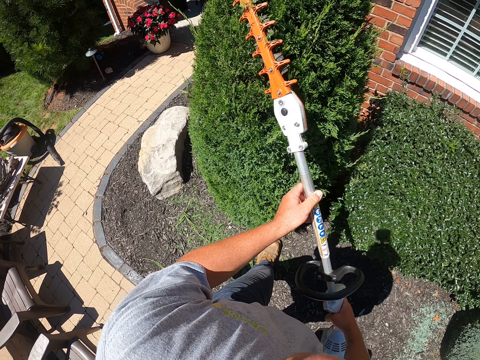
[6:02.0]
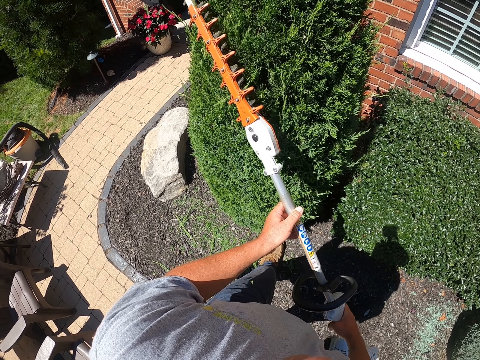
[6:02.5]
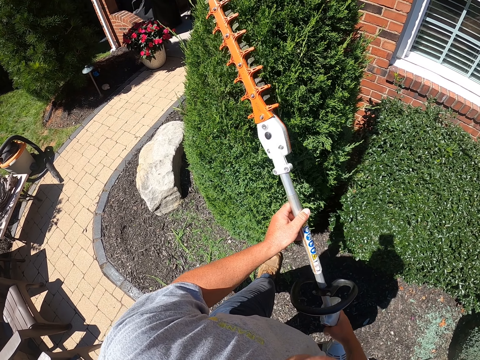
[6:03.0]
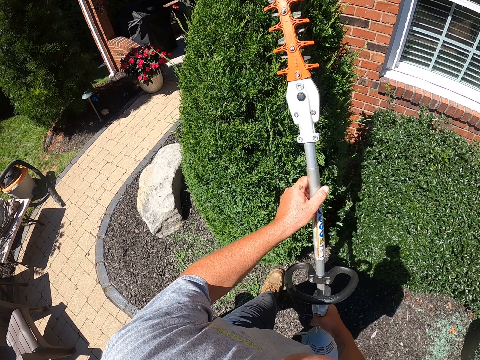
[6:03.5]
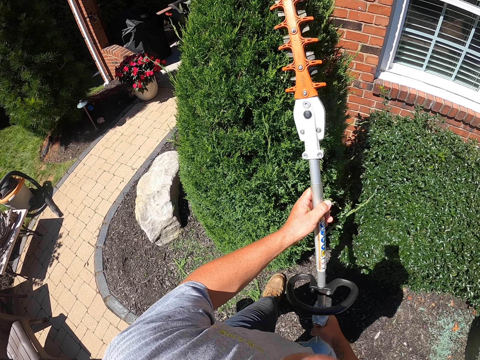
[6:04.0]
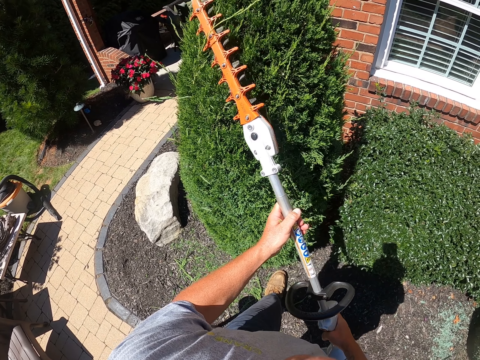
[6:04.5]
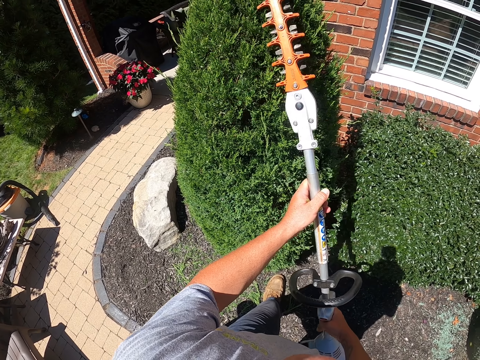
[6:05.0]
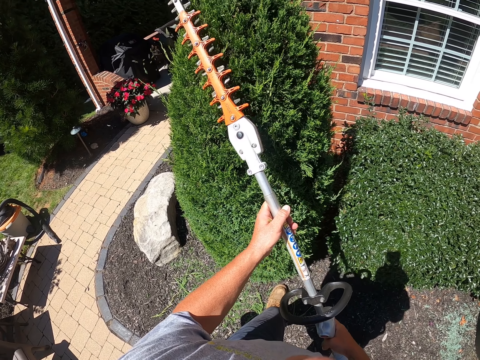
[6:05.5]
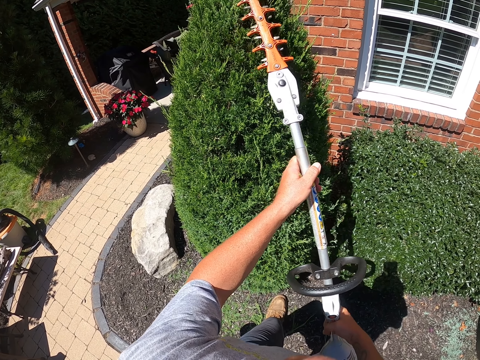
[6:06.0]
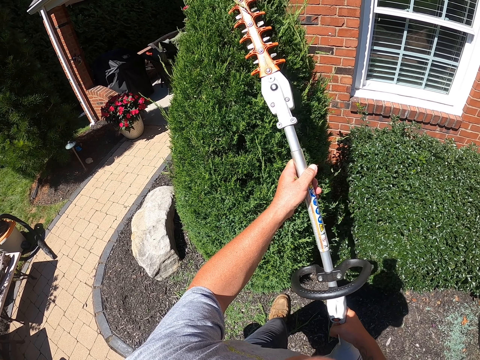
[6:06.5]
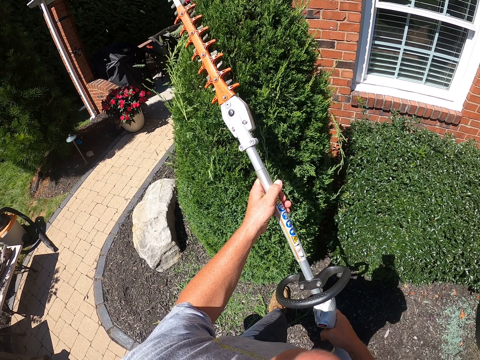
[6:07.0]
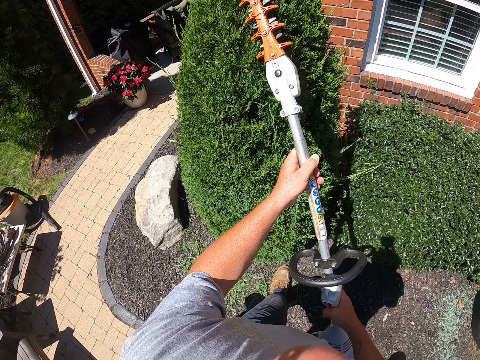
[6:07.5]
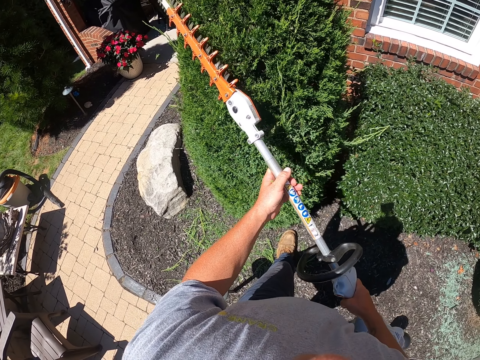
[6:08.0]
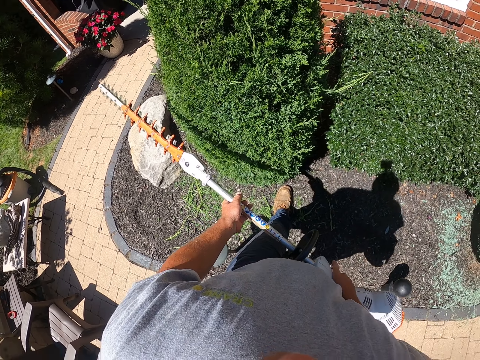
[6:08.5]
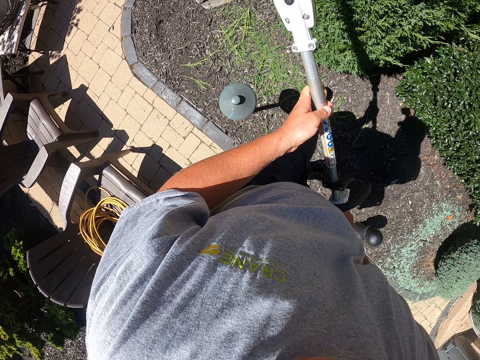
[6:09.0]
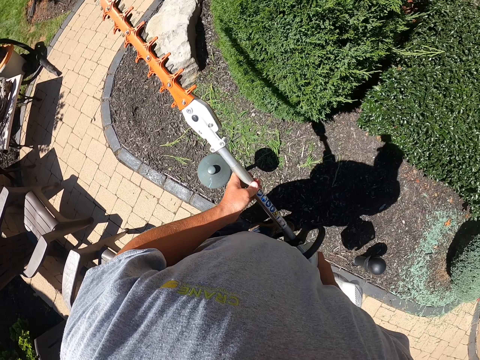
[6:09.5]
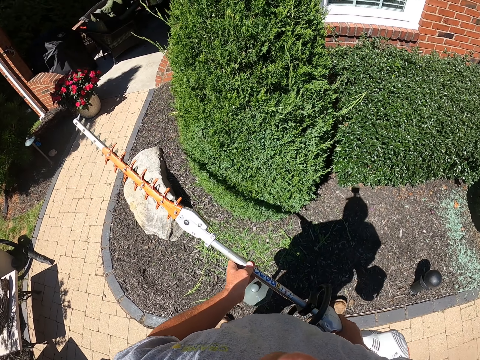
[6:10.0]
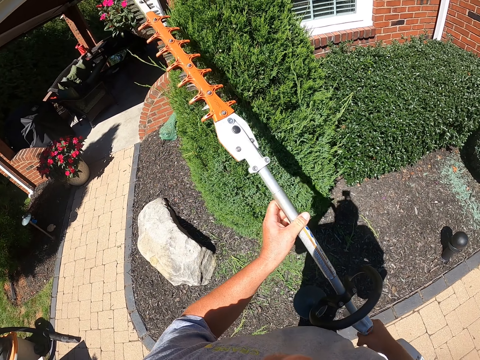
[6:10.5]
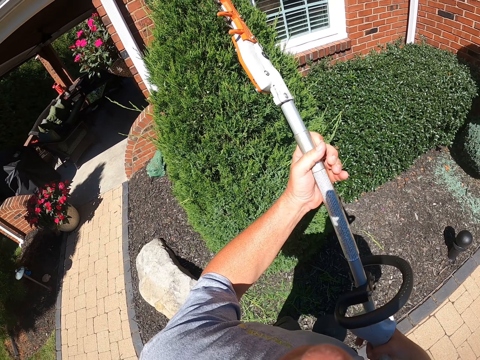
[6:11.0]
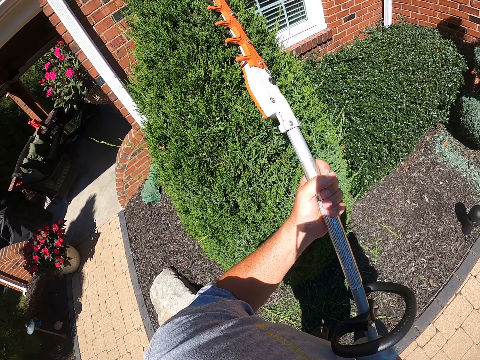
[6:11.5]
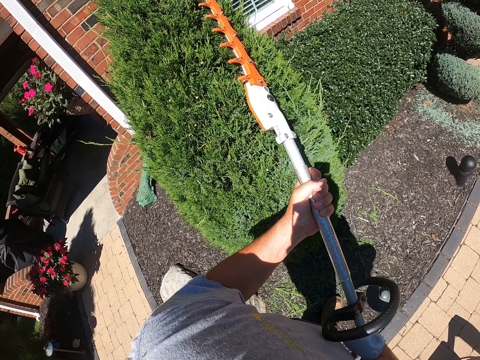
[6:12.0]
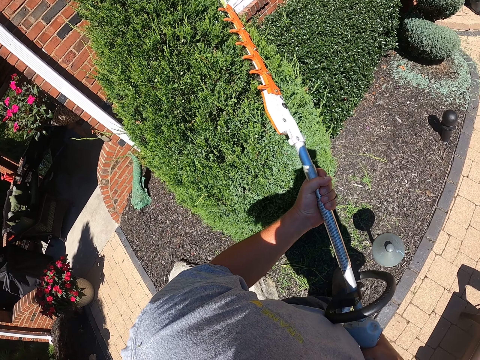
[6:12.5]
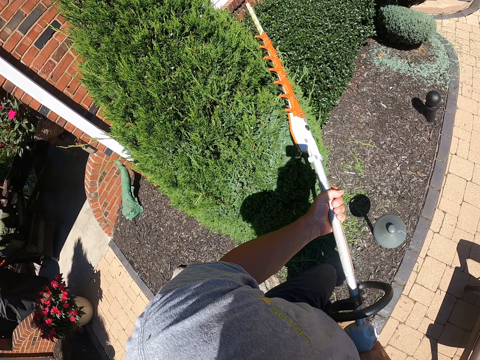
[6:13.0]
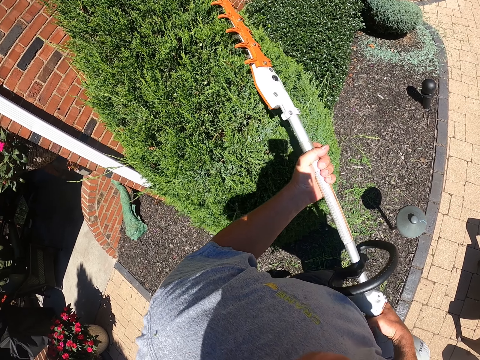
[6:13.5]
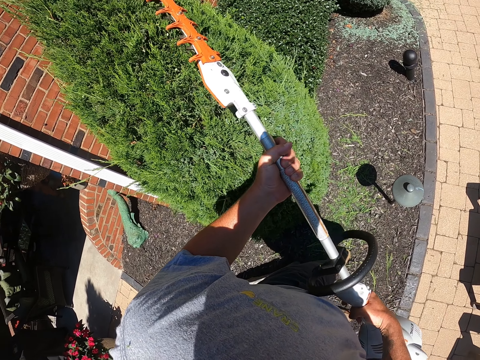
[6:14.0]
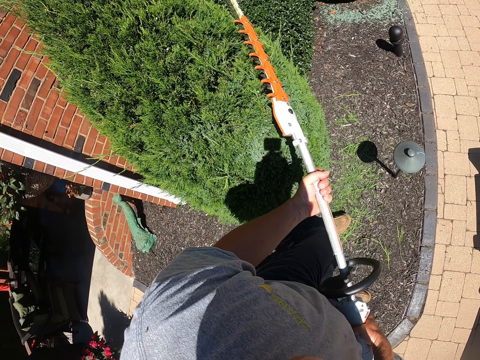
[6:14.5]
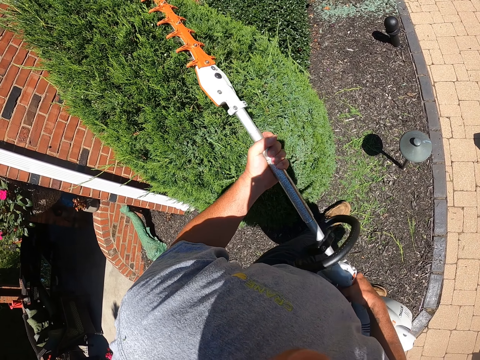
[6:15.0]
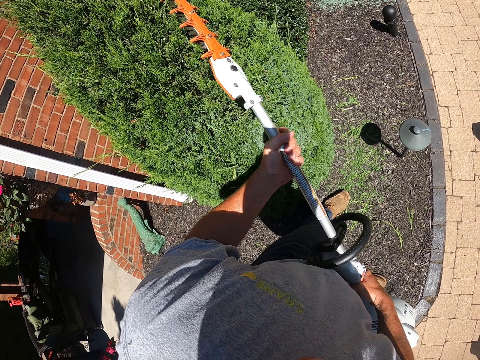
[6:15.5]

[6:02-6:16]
The camera wearer pauses to trim. They trim the topiary plant.

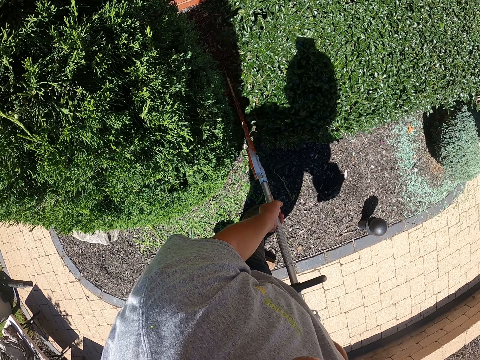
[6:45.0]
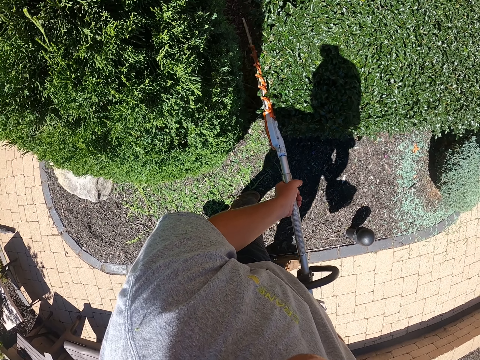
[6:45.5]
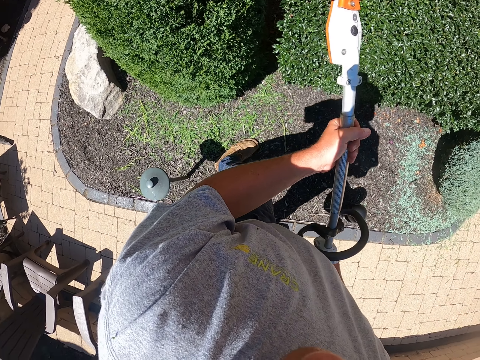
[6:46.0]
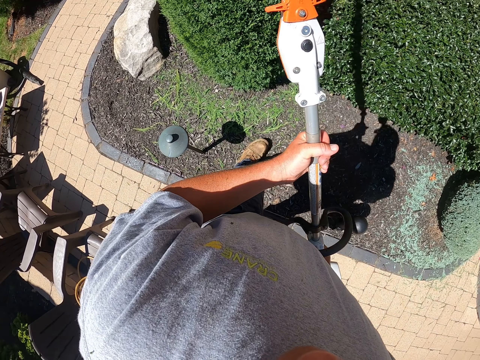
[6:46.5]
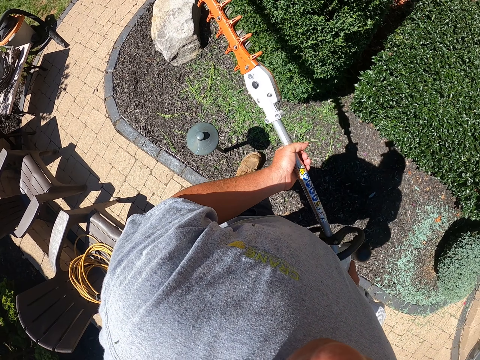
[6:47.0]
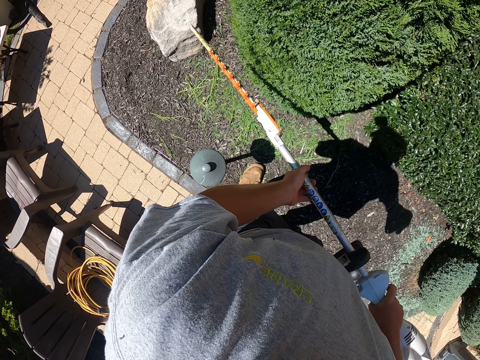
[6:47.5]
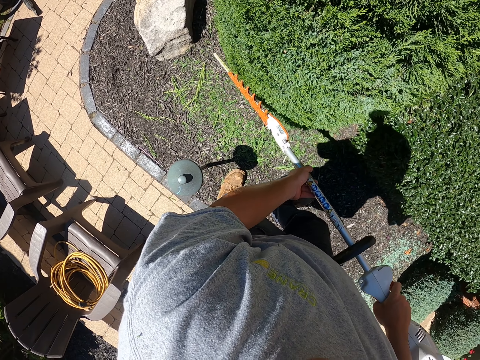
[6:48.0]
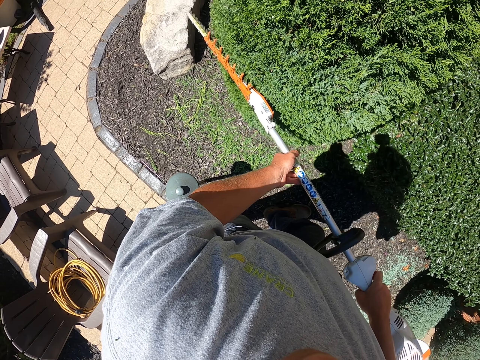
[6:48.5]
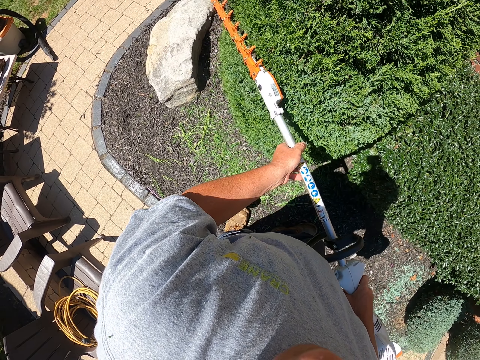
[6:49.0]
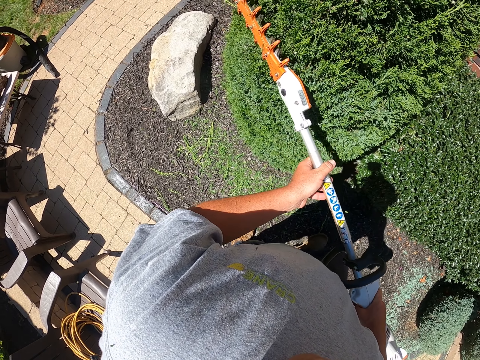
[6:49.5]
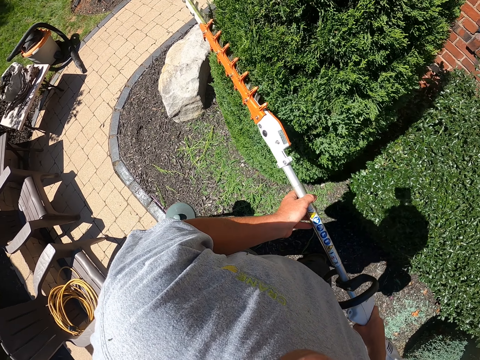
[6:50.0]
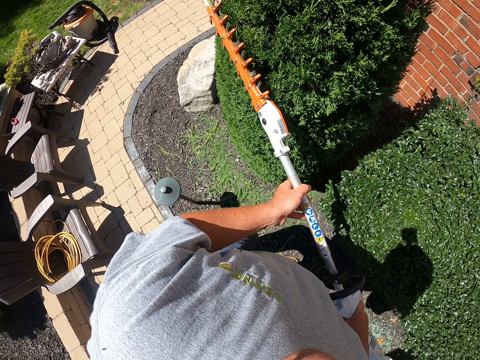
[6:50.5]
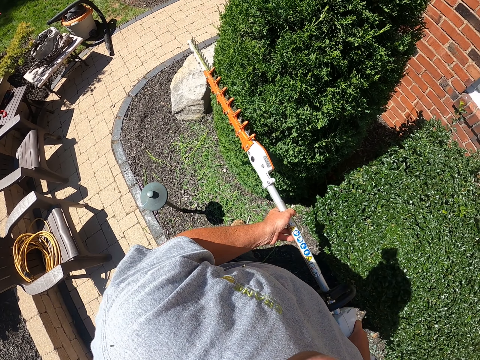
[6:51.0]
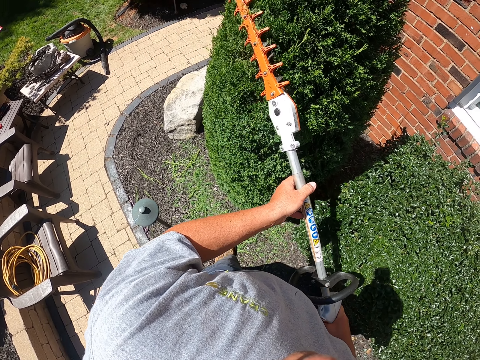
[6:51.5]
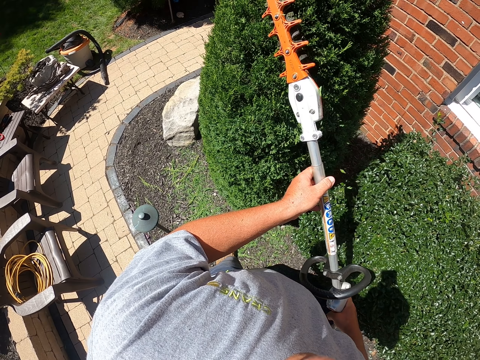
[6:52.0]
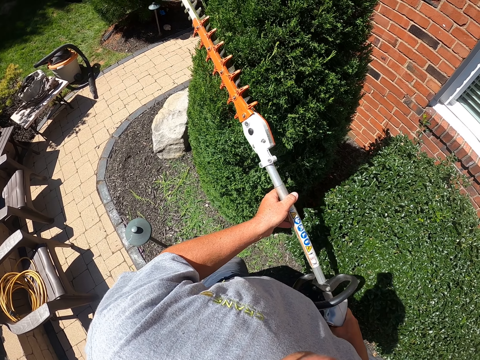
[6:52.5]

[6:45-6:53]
The camera wearer pauses to trim. They trim the topiary plant.

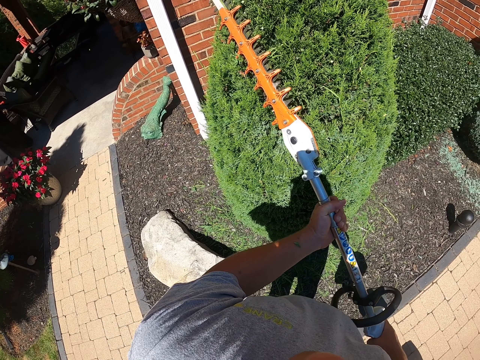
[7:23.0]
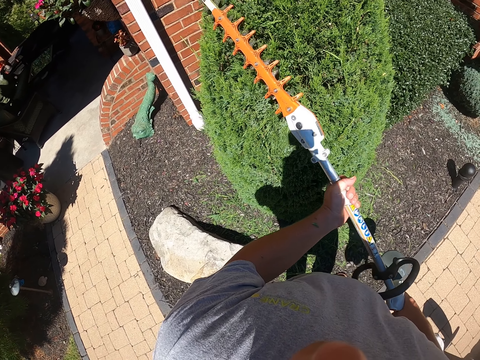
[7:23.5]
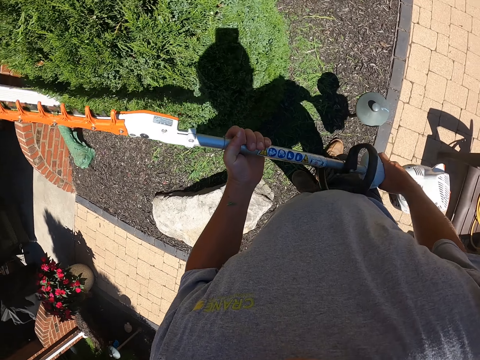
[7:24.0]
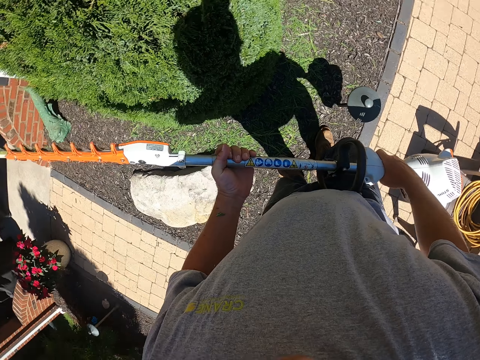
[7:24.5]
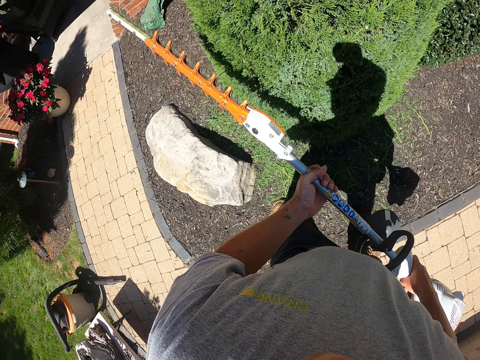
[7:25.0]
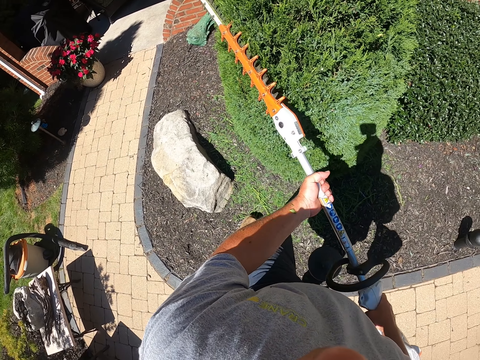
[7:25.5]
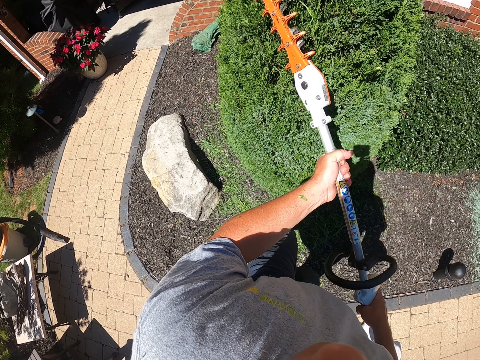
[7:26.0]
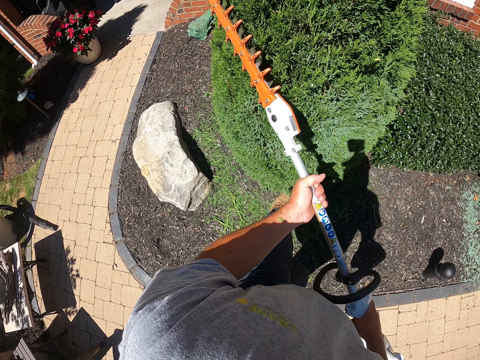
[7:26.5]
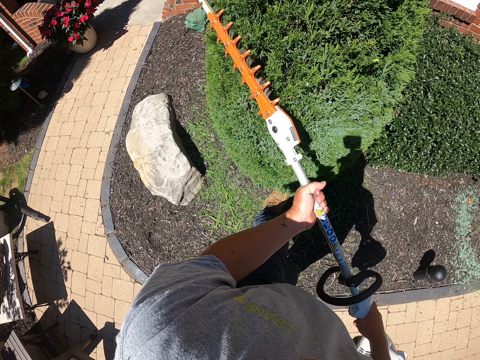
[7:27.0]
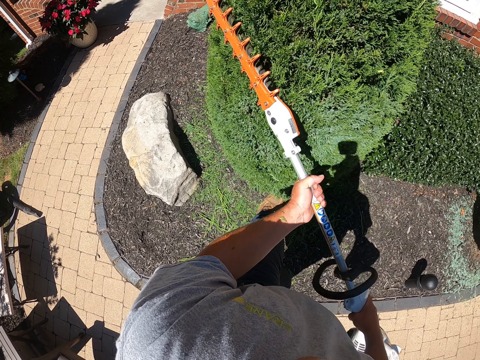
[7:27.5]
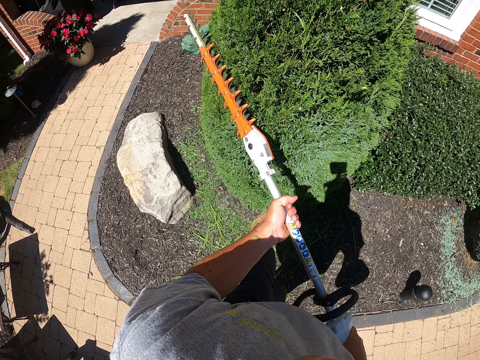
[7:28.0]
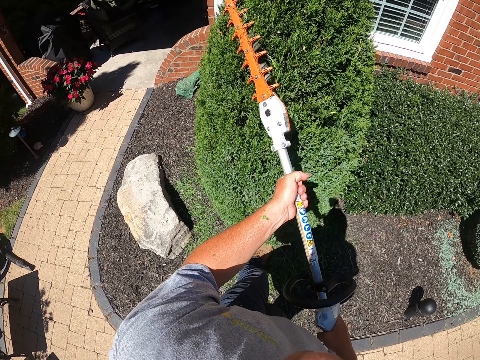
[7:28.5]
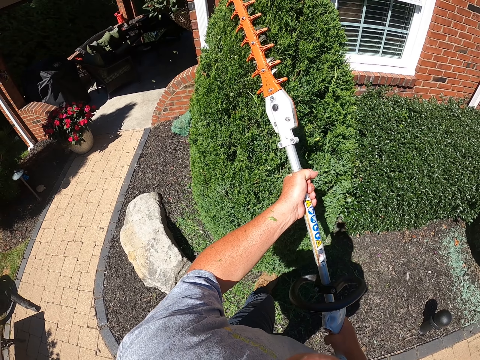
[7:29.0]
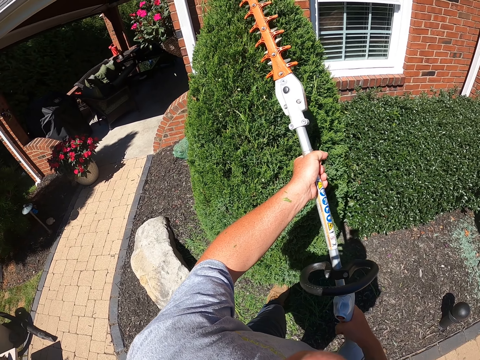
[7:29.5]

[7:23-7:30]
The camera wearer pauses to trim. They trim the topiary plant.
